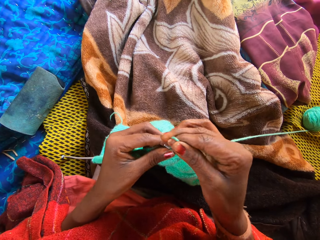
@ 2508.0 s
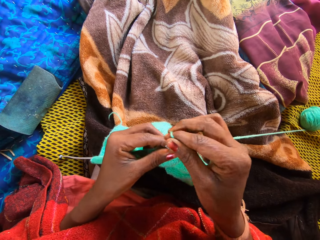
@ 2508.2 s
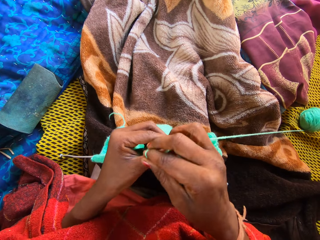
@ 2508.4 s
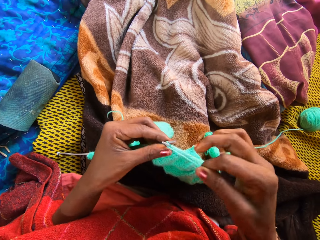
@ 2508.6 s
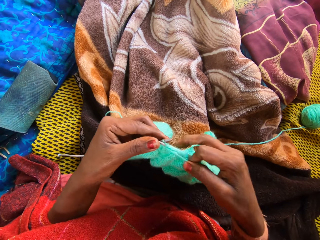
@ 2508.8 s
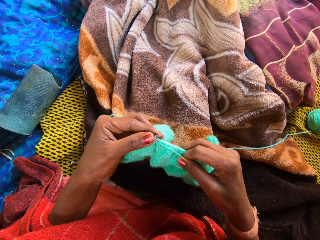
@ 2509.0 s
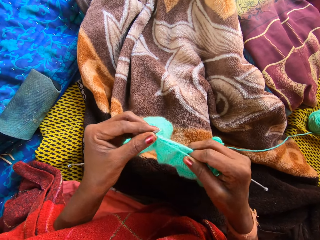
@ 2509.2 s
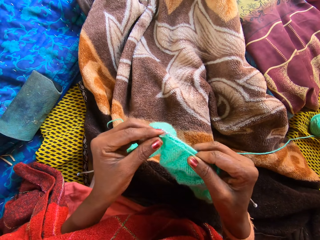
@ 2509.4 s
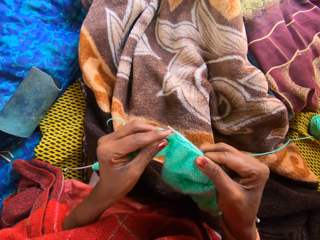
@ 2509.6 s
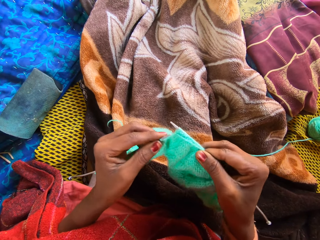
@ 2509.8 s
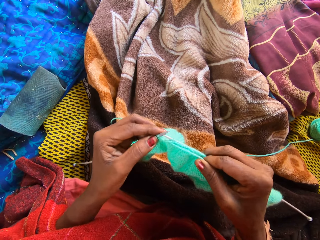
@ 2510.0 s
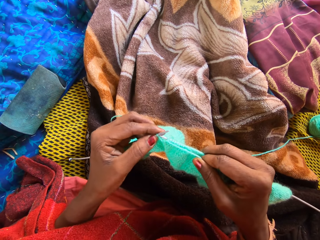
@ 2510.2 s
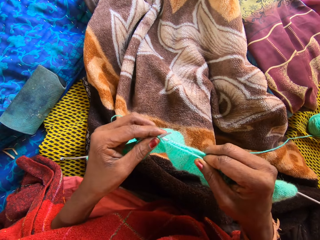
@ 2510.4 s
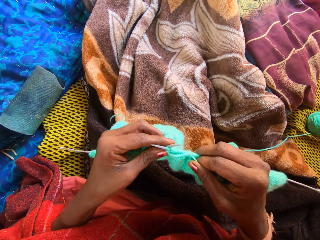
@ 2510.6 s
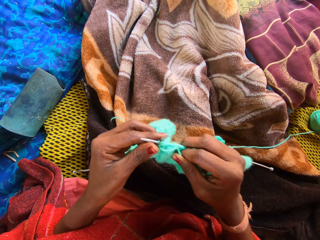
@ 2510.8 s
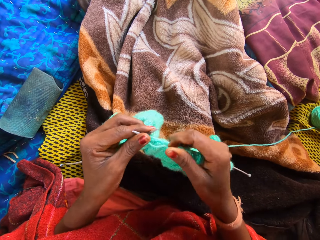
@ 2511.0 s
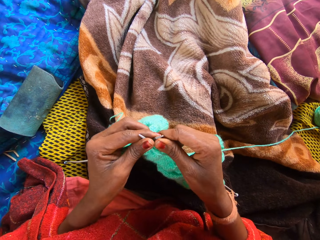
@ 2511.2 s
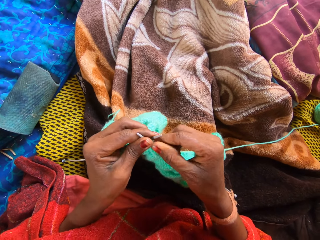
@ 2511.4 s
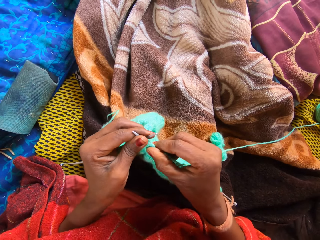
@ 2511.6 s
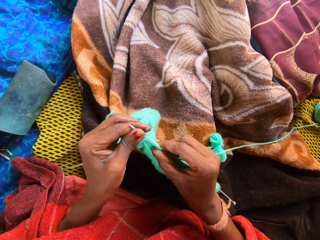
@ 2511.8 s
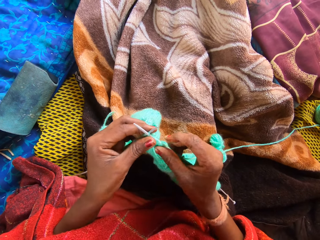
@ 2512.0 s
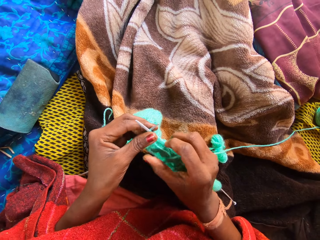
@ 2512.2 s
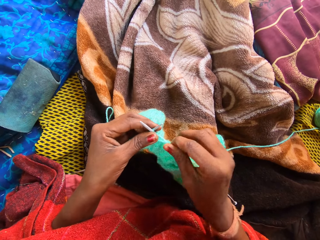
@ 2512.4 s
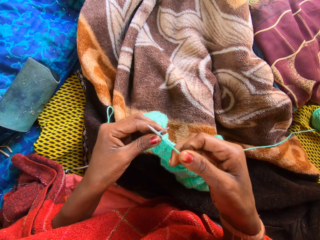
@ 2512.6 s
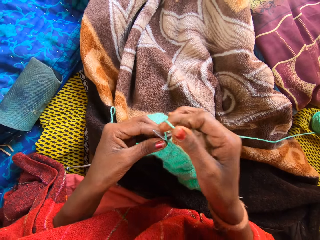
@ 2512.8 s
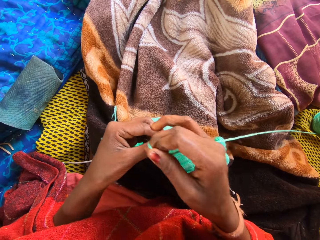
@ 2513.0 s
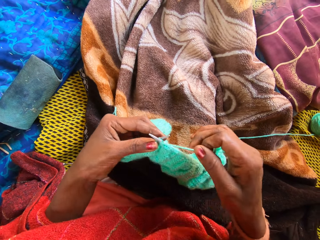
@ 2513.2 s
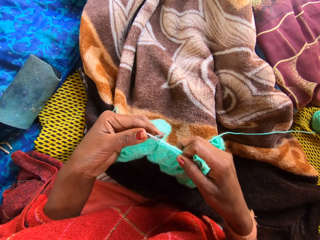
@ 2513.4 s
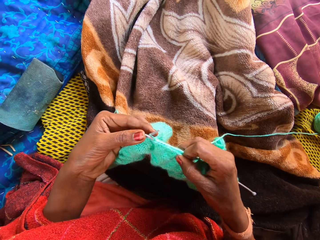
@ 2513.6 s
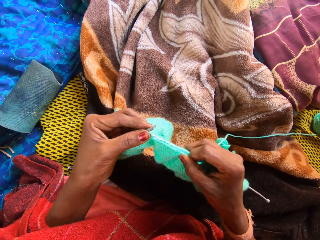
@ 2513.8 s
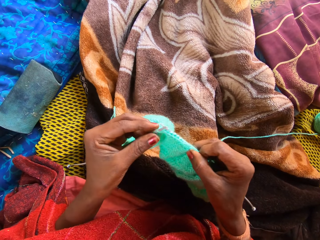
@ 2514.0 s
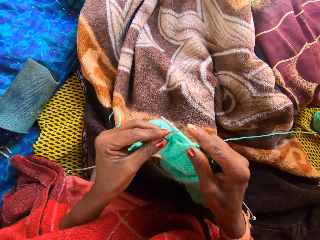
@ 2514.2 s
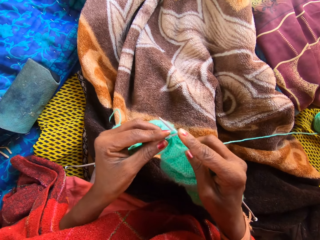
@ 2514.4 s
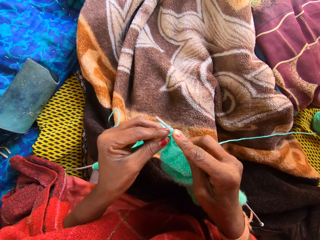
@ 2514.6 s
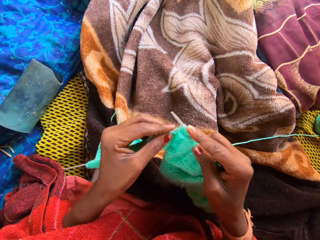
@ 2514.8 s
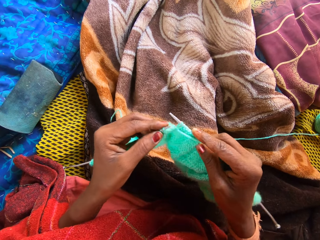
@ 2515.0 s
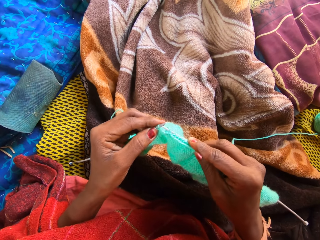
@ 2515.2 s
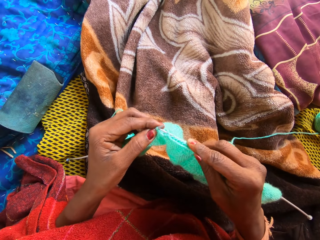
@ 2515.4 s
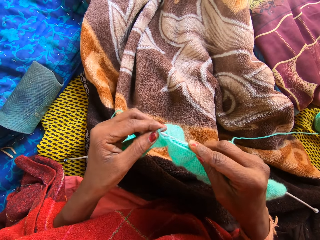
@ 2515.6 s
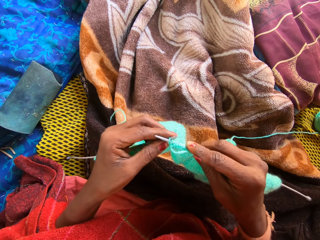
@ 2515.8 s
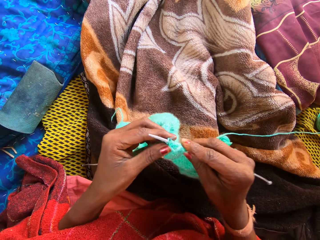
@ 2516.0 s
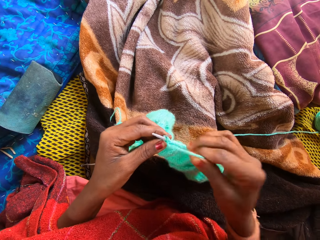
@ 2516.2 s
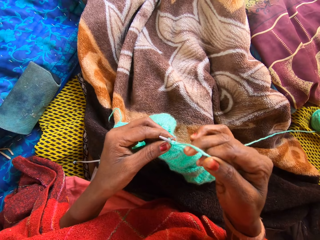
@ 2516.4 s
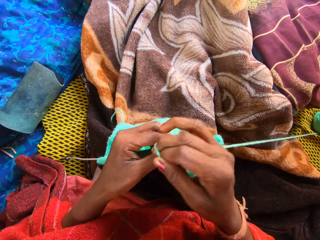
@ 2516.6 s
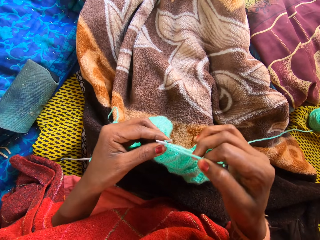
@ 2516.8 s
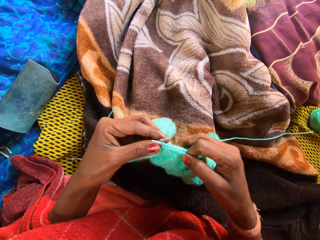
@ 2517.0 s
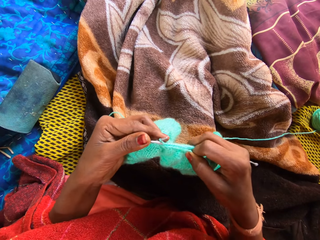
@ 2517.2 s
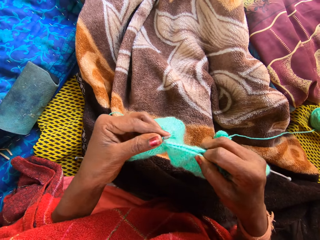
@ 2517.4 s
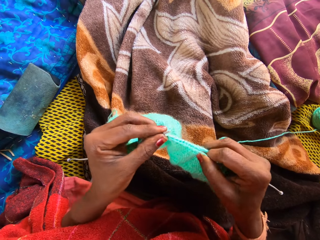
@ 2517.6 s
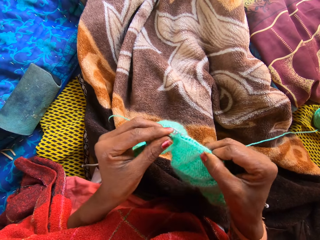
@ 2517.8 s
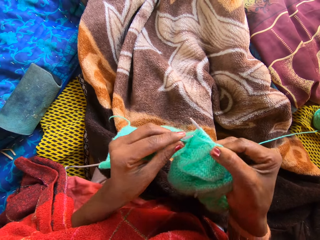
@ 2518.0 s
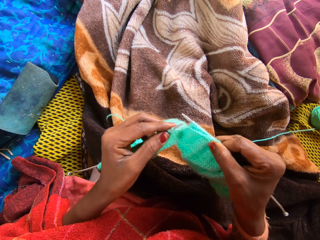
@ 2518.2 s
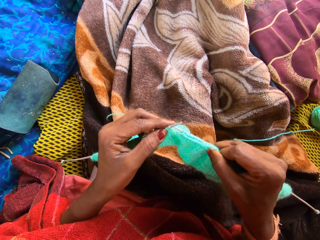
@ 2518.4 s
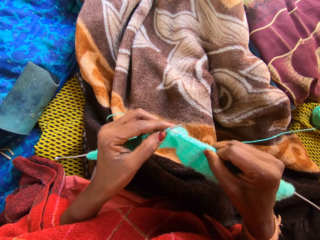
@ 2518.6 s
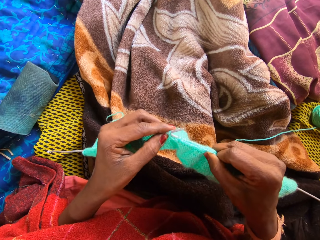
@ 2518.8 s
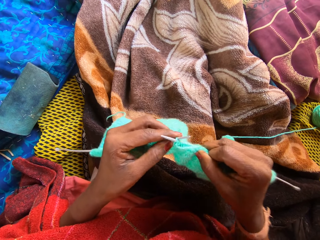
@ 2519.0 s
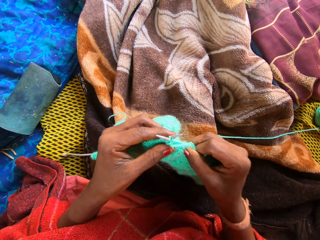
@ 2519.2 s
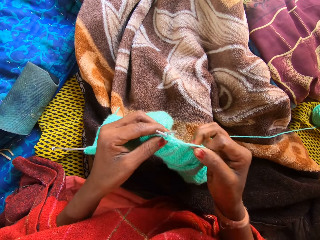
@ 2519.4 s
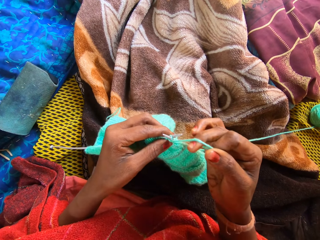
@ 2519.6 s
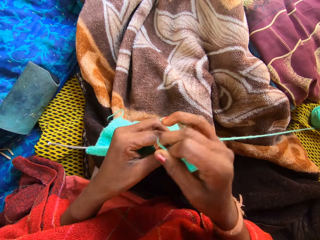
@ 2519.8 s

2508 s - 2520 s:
The camera wearer stretches the fabric. They roll the thread to the crochet hook. They knit the fabric.

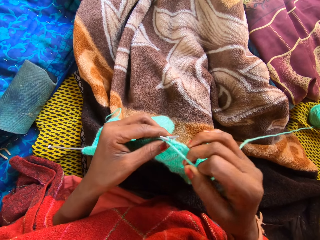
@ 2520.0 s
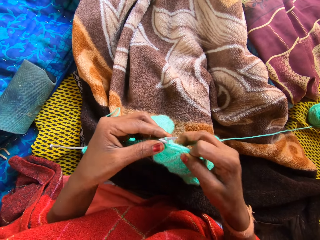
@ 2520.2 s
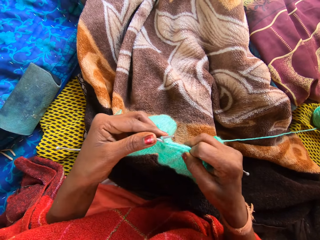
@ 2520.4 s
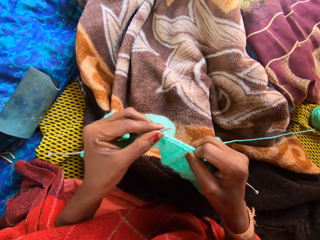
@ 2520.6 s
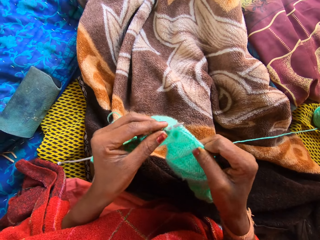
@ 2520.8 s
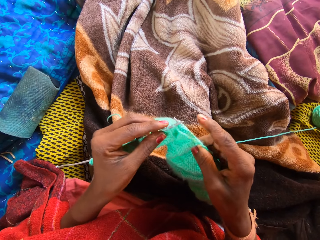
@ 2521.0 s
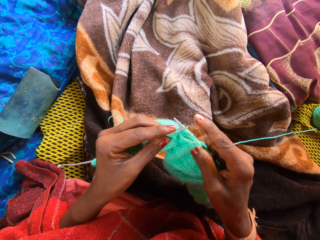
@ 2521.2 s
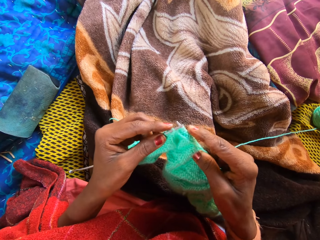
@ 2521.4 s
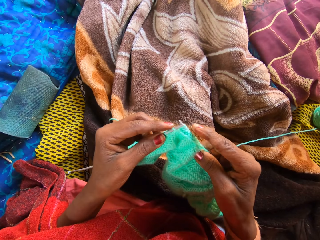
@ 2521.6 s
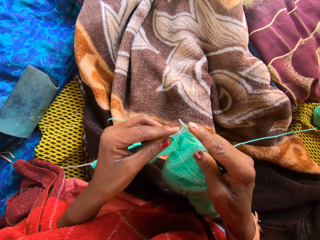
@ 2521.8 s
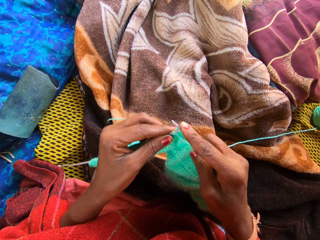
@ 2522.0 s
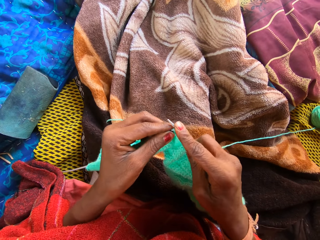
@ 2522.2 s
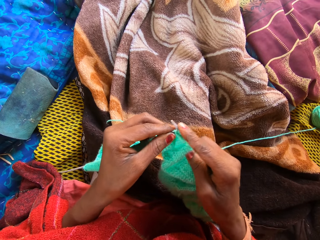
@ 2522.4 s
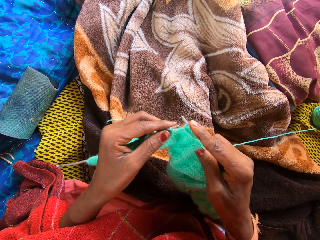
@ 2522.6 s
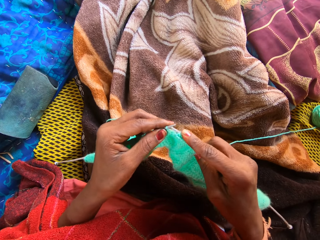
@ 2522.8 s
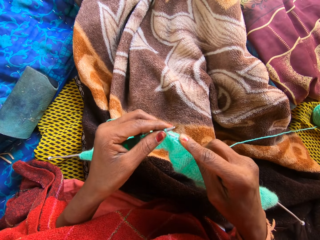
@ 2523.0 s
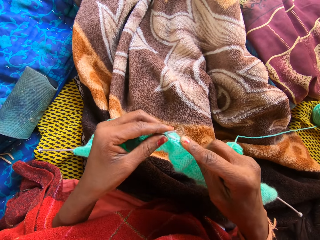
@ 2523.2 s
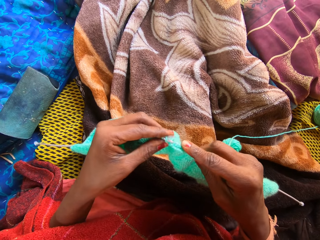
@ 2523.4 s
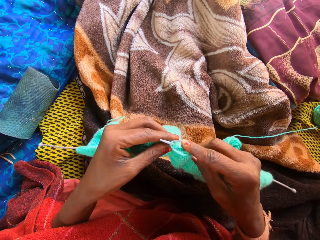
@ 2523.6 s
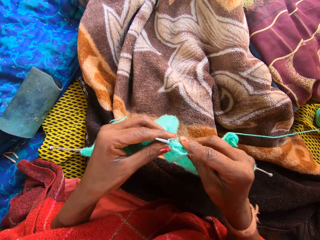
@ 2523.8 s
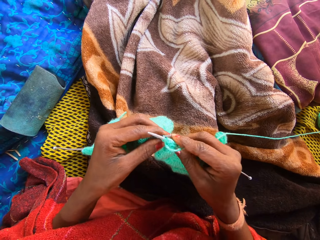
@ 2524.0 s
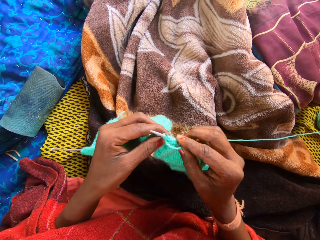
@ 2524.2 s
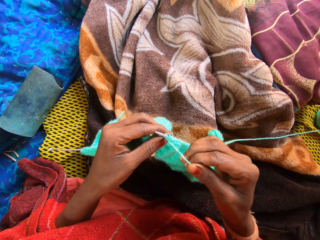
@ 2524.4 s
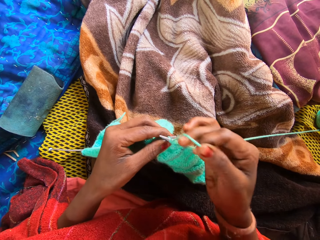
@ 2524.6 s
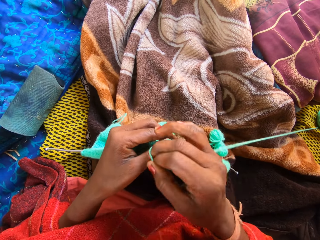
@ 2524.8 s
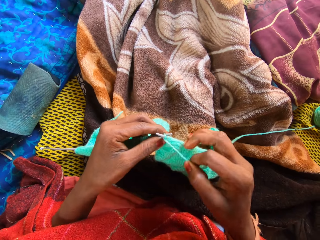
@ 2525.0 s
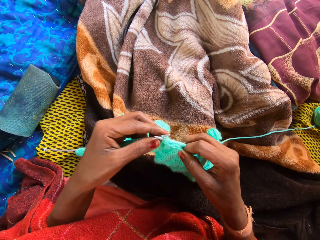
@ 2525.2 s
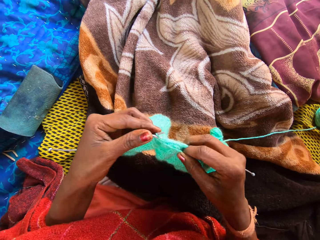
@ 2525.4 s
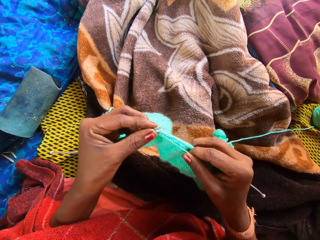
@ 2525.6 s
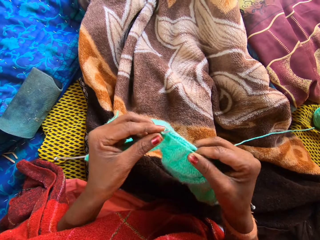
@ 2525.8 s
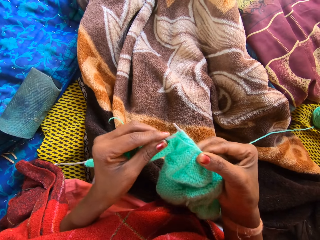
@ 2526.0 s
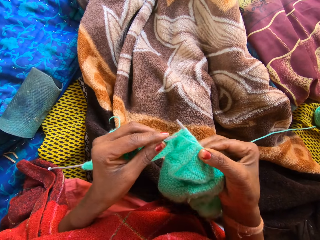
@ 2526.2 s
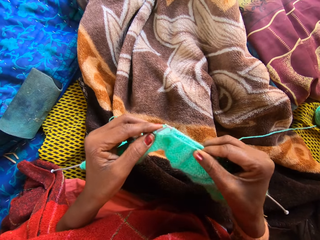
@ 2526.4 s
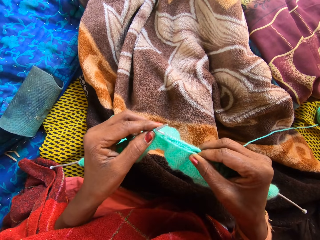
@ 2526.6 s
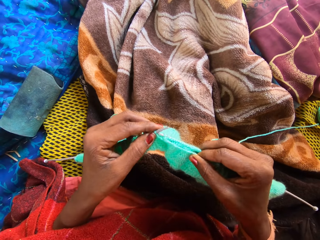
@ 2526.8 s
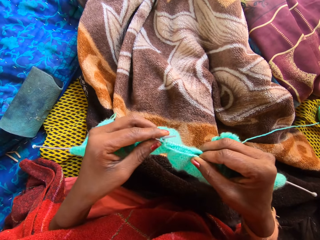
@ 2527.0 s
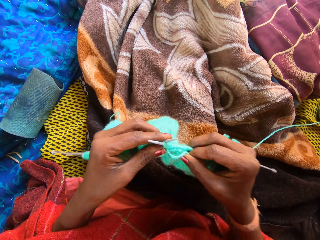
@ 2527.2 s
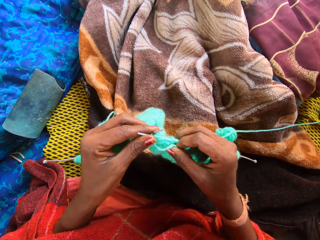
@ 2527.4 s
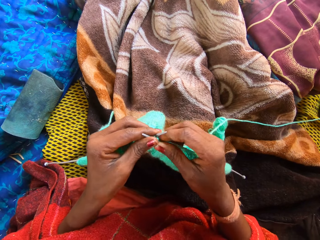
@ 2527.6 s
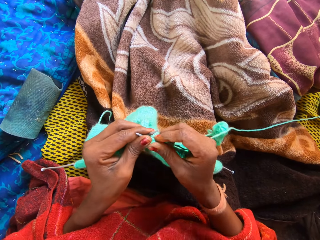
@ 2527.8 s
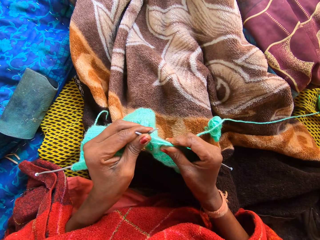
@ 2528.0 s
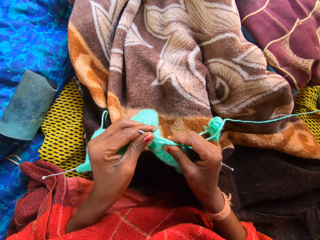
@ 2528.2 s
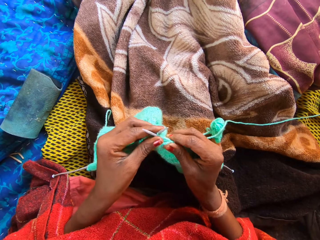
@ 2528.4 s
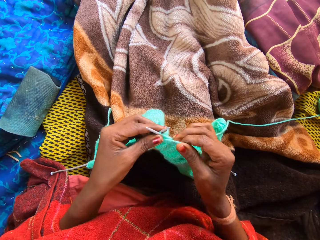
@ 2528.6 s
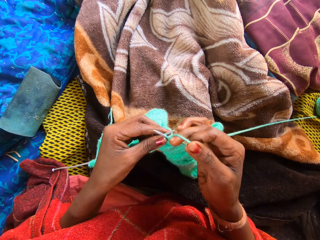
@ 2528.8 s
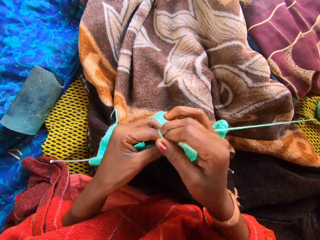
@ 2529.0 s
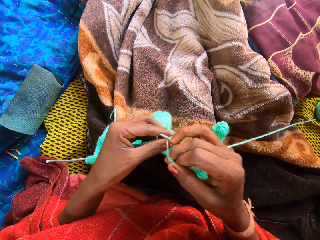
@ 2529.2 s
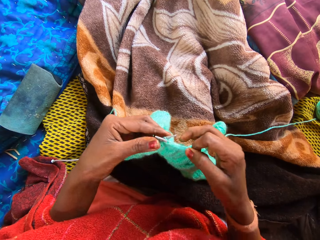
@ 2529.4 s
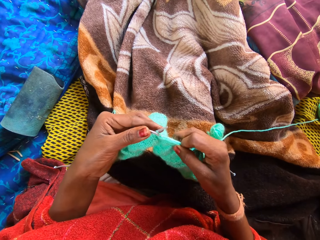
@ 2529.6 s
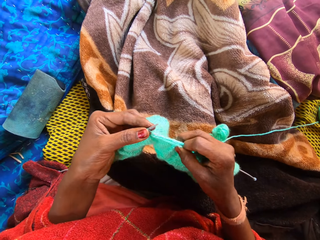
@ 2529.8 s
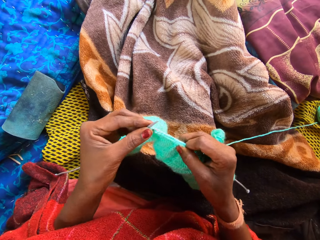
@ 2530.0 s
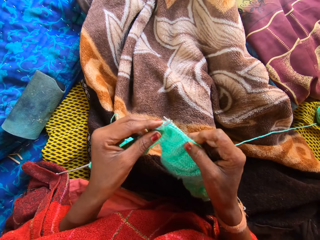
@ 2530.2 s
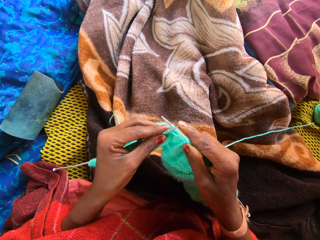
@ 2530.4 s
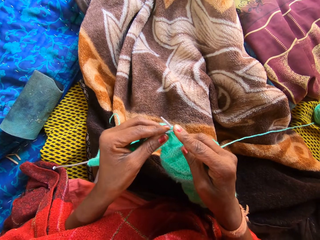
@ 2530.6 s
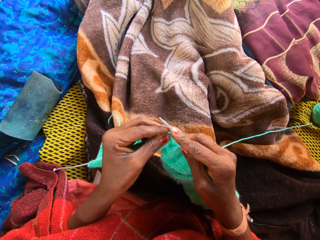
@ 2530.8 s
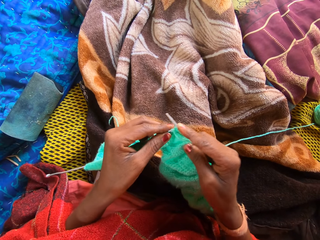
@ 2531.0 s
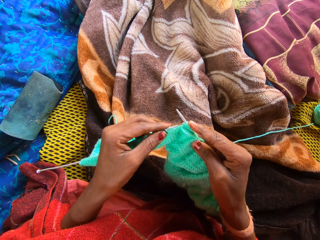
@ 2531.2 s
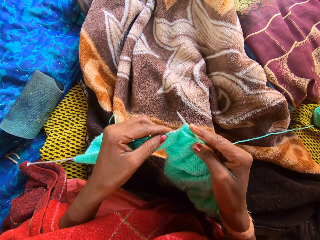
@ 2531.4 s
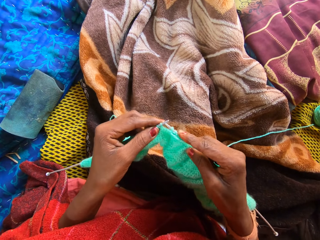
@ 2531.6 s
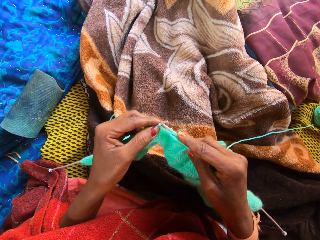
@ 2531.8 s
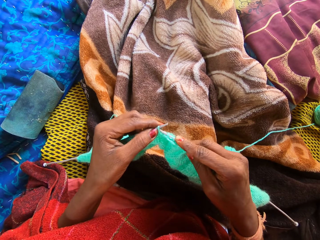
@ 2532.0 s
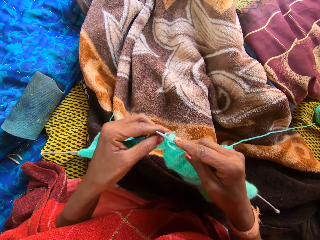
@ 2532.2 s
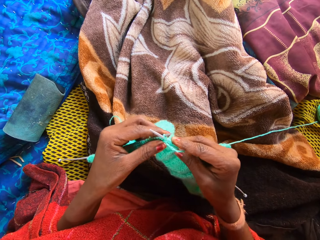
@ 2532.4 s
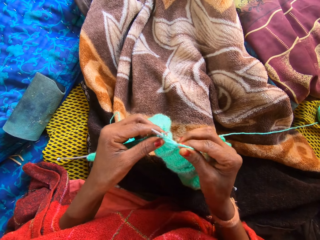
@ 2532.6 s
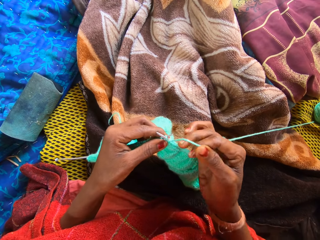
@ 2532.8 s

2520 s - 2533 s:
The camera wearer adjusts the yarn with her right hand and holds a part of the yarn with her left hand. She stretches the fabric. She knits the yarn with knitting pins in her hands.
